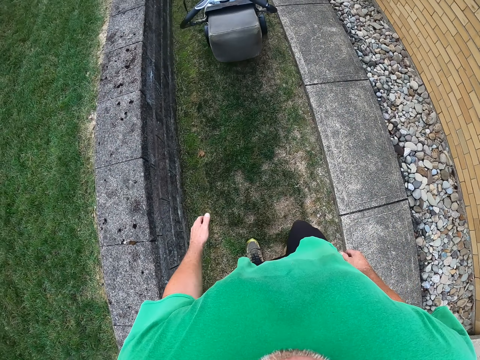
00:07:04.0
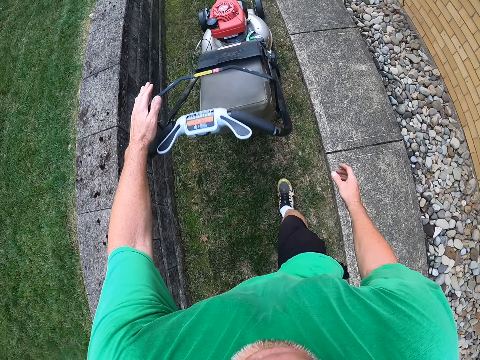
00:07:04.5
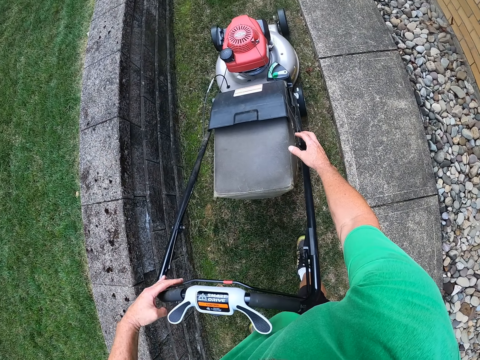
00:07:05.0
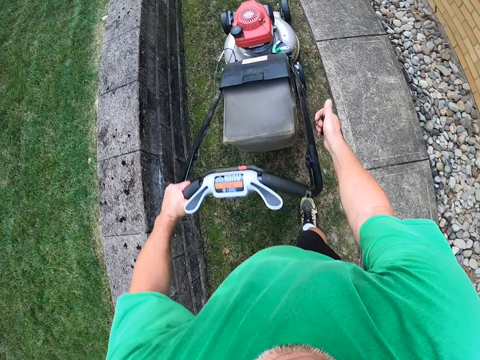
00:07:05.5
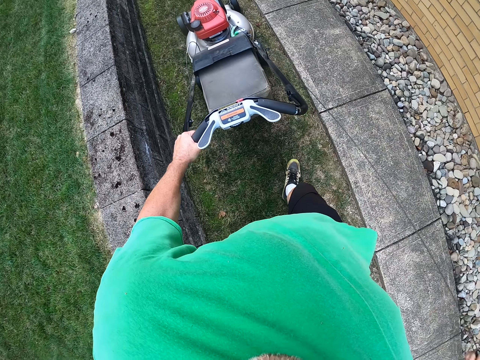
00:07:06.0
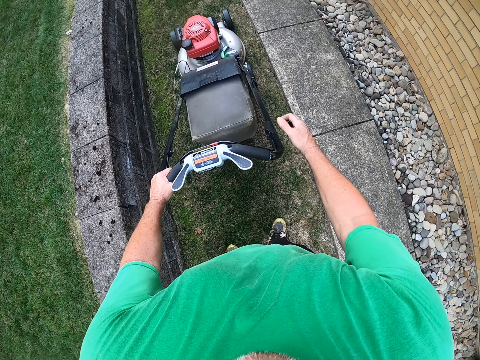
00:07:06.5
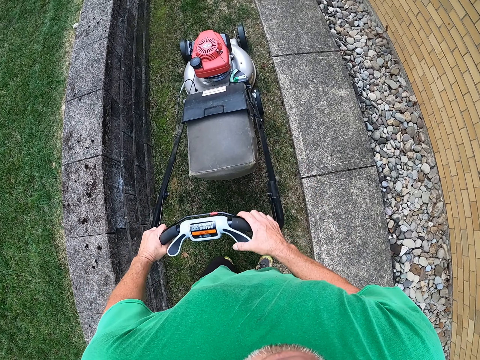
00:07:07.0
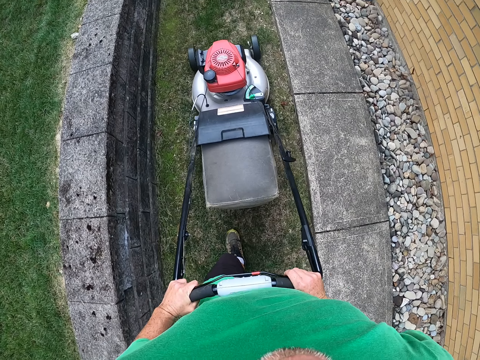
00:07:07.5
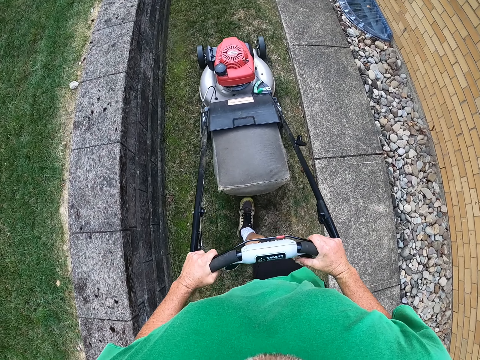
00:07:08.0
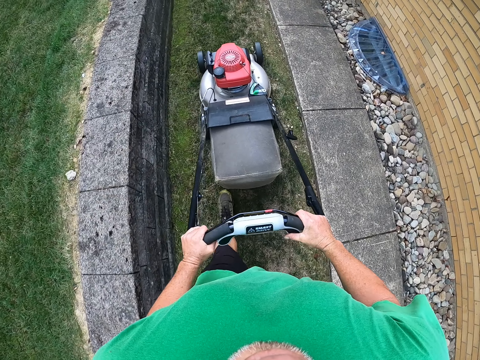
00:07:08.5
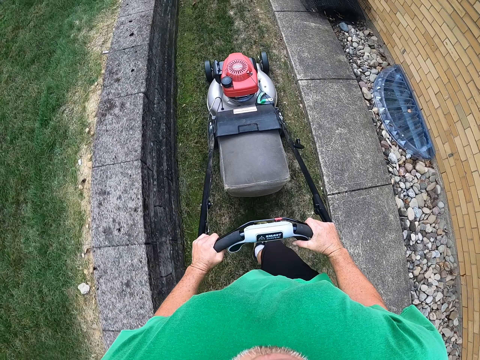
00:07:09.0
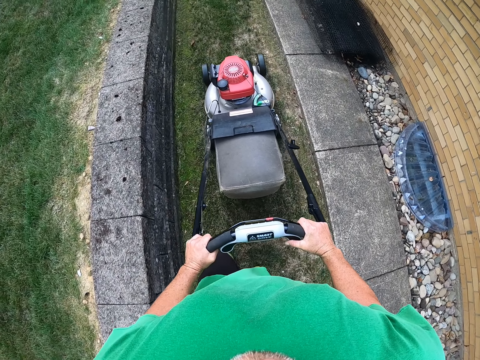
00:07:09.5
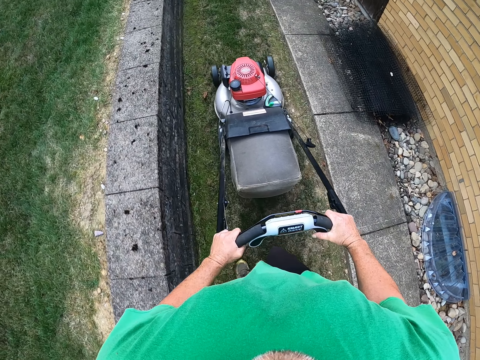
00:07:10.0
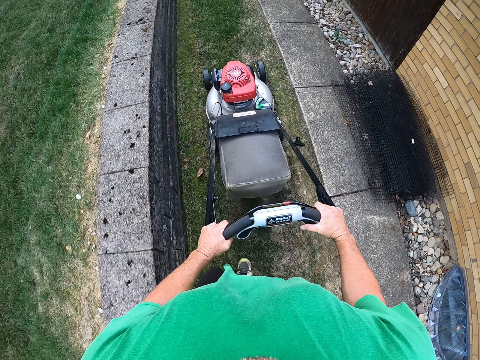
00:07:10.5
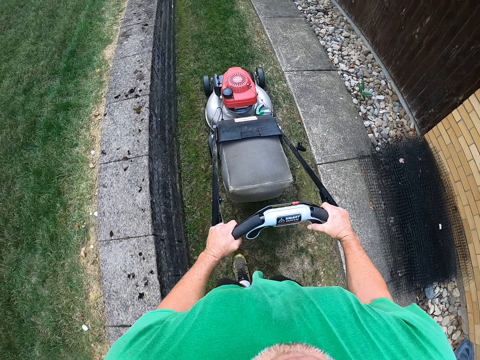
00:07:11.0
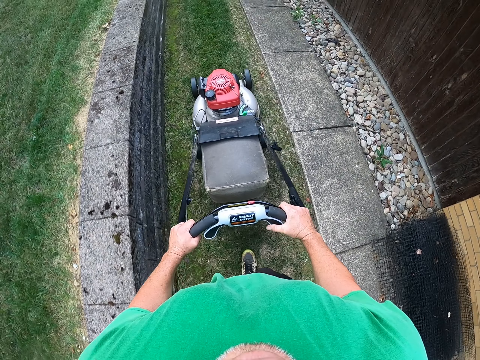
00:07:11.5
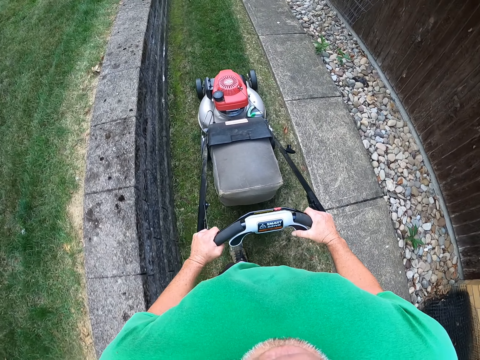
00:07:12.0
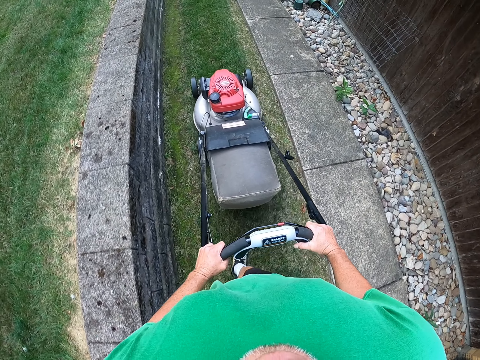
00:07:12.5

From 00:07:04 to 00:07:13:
The camera wearer walks back to the mower. They pull the string on the mower. They move the mower. They push the lawn mower.

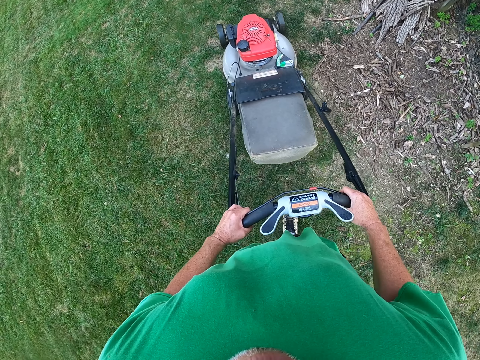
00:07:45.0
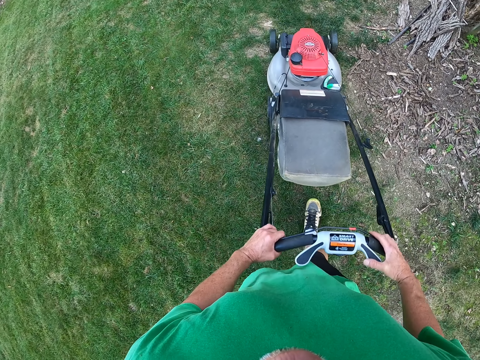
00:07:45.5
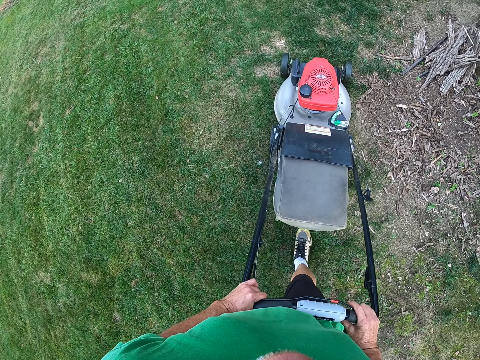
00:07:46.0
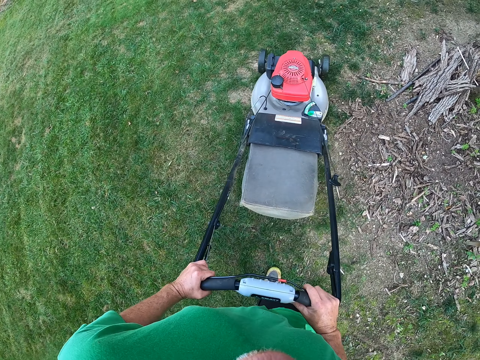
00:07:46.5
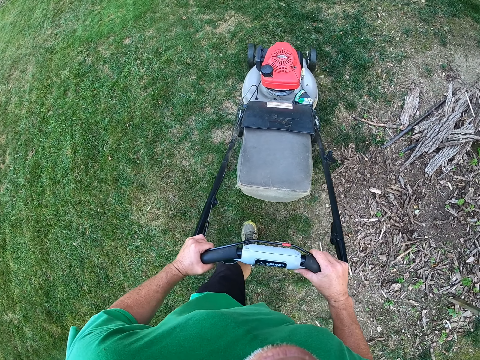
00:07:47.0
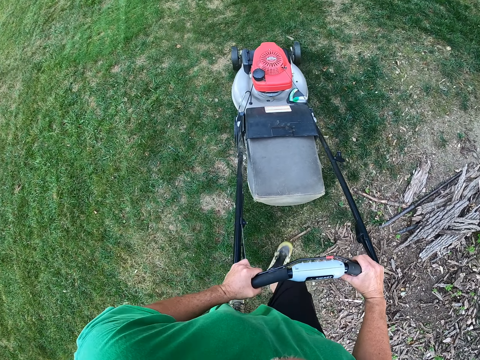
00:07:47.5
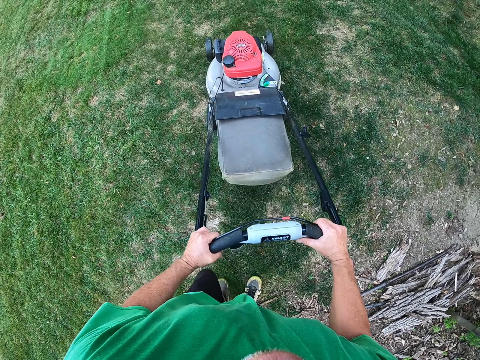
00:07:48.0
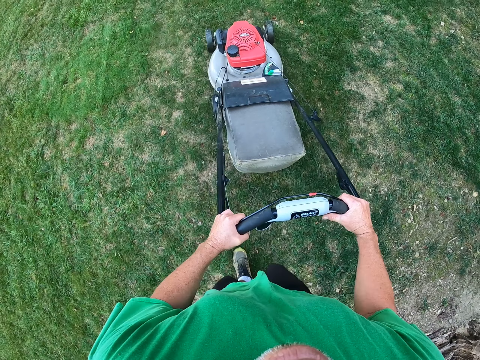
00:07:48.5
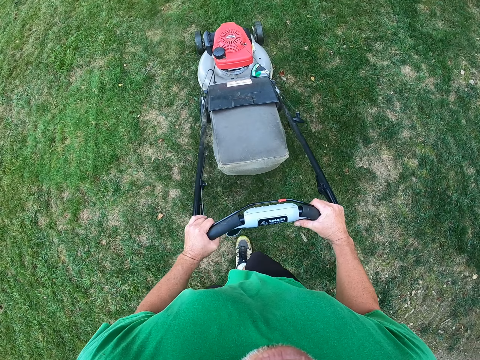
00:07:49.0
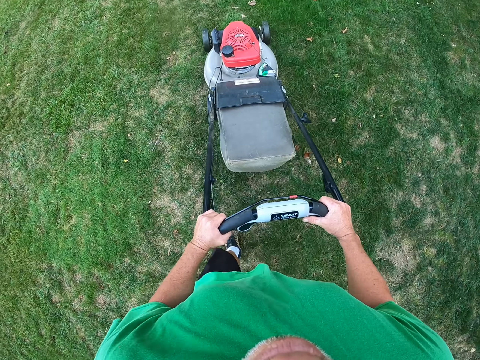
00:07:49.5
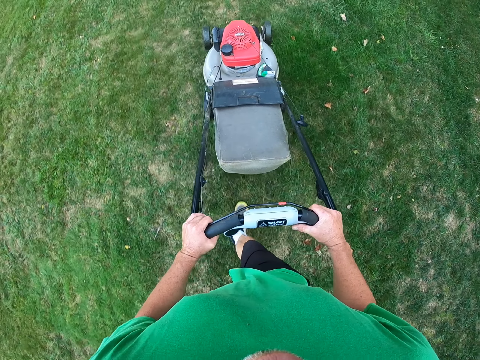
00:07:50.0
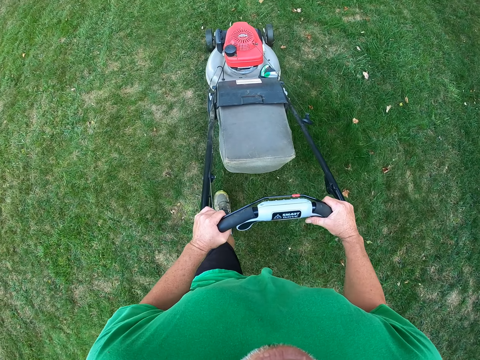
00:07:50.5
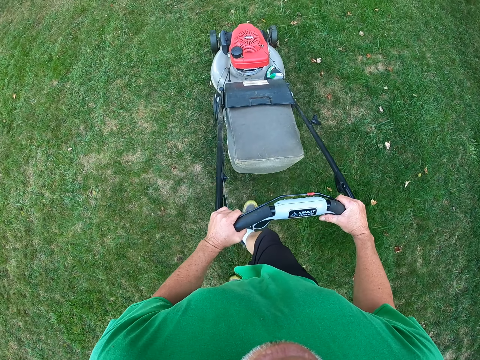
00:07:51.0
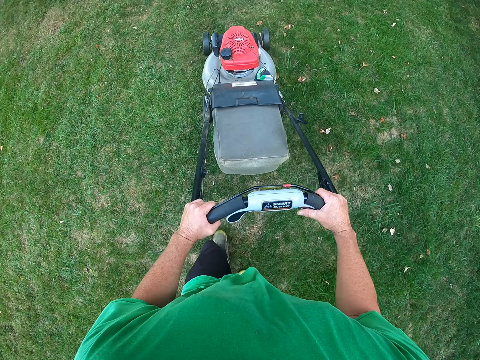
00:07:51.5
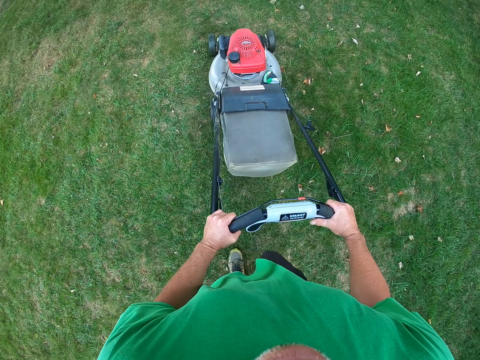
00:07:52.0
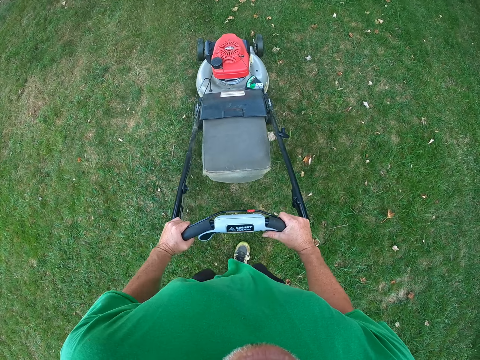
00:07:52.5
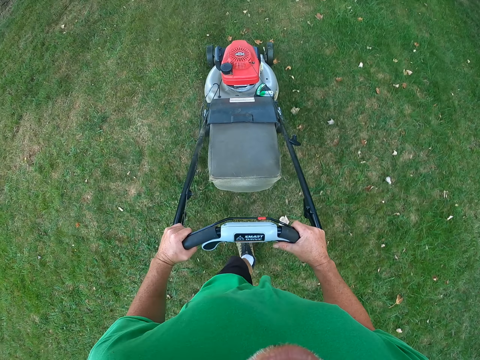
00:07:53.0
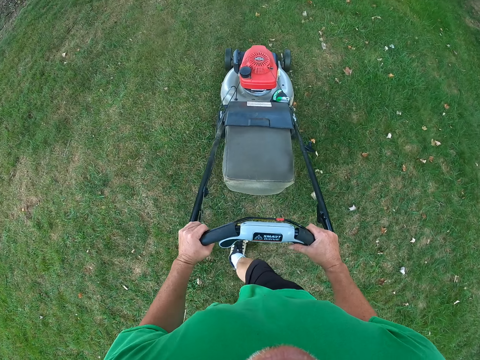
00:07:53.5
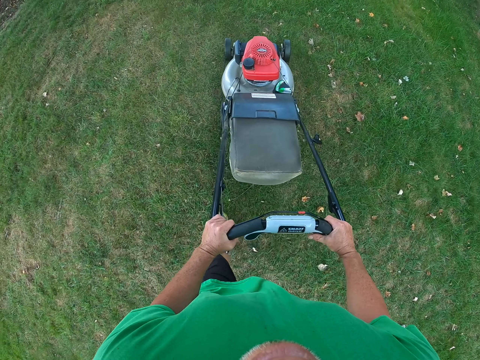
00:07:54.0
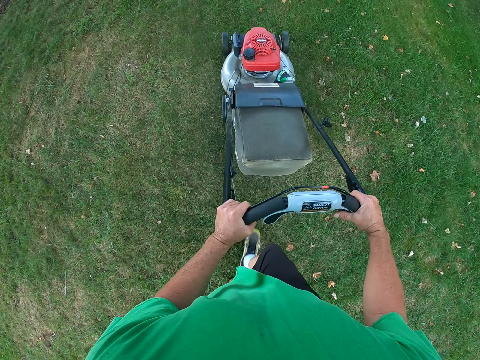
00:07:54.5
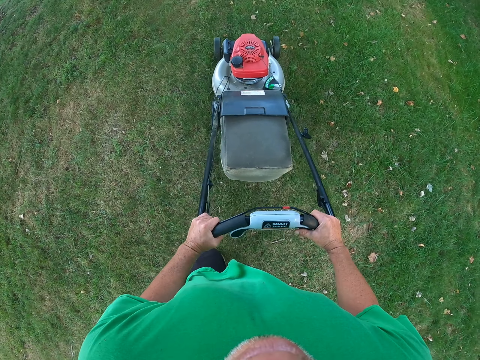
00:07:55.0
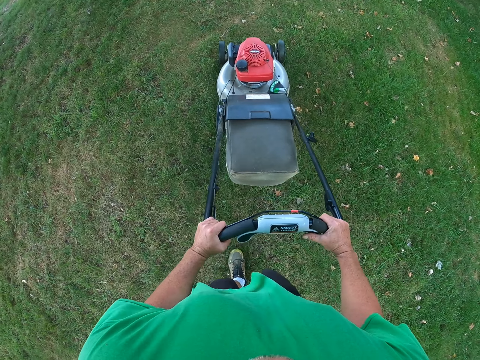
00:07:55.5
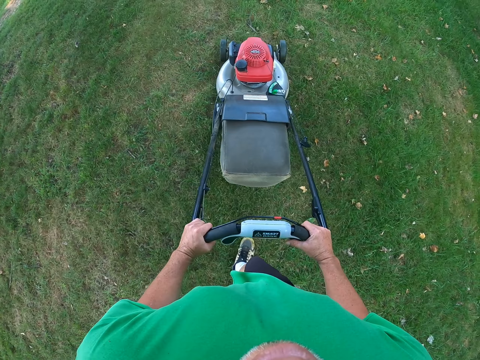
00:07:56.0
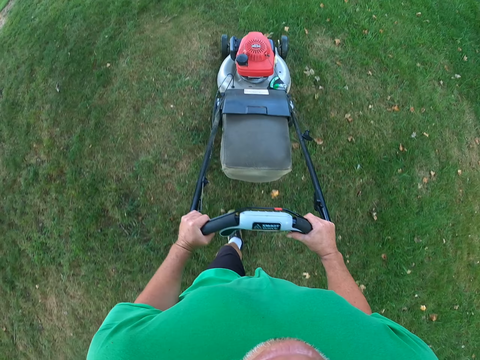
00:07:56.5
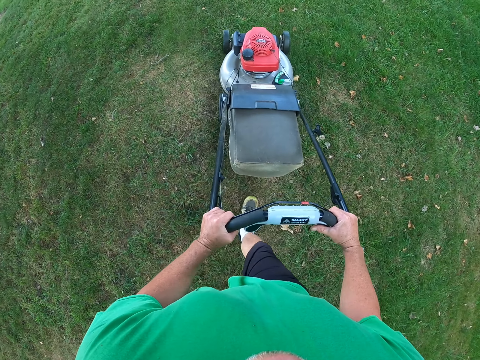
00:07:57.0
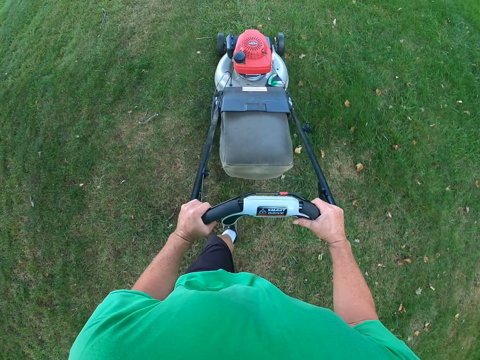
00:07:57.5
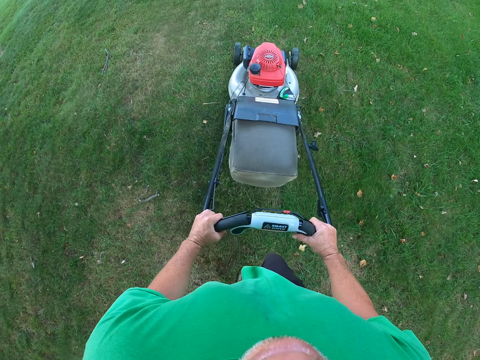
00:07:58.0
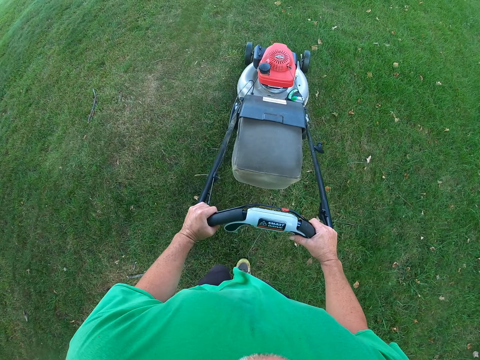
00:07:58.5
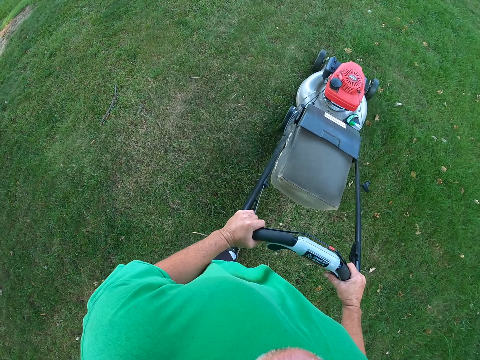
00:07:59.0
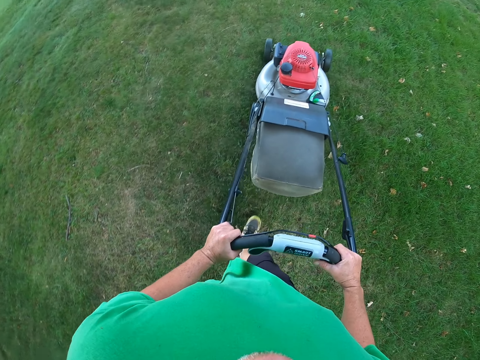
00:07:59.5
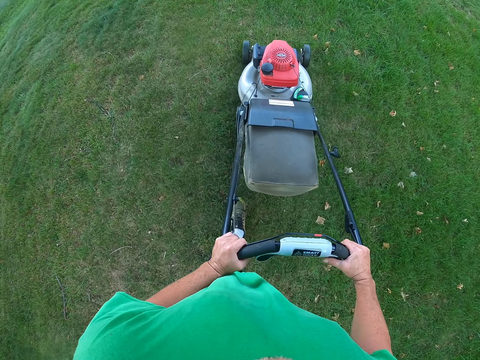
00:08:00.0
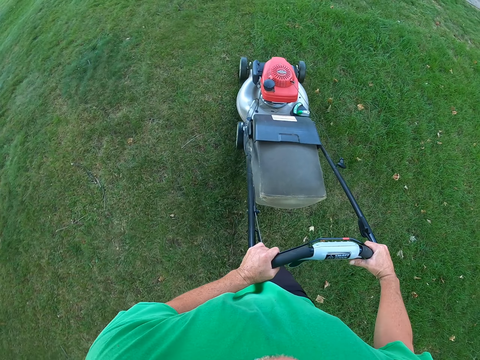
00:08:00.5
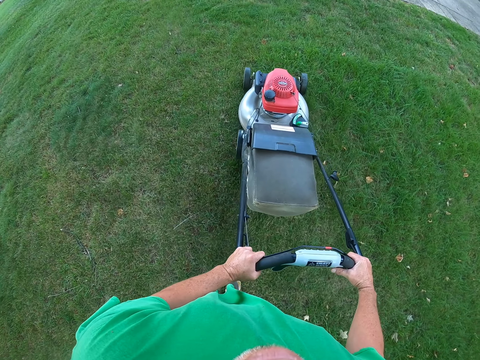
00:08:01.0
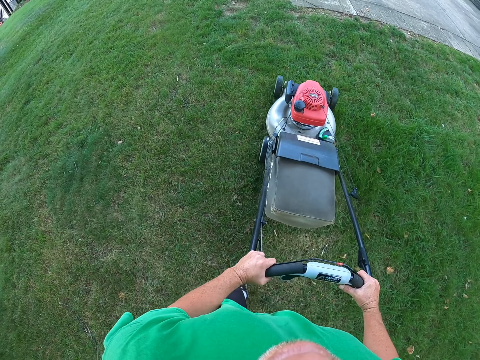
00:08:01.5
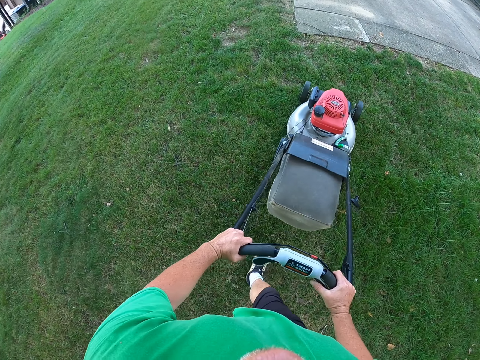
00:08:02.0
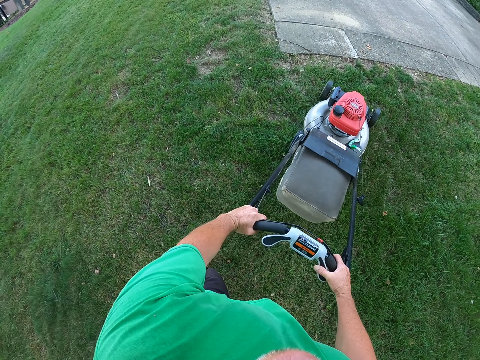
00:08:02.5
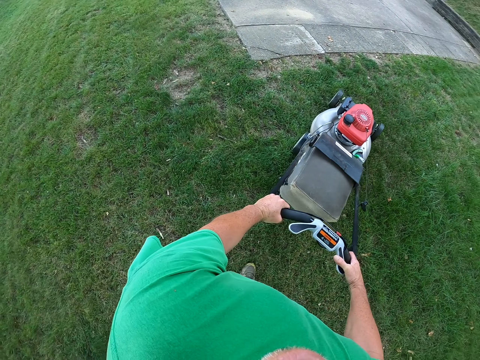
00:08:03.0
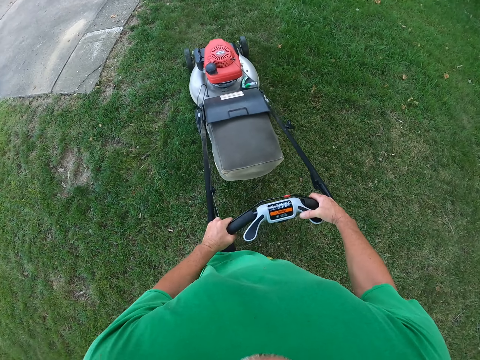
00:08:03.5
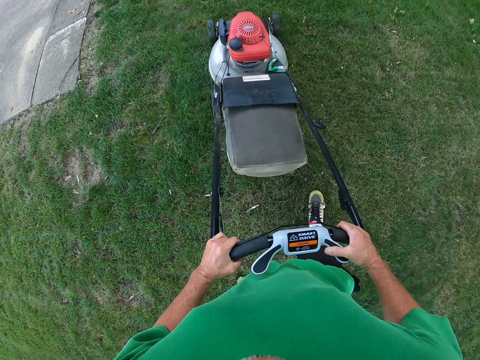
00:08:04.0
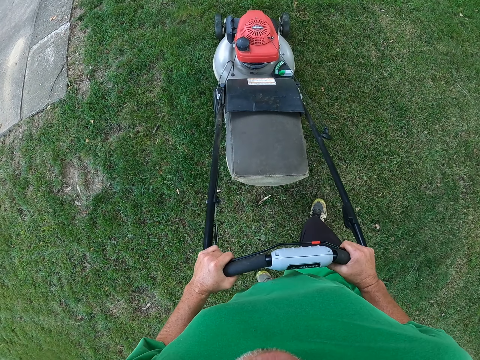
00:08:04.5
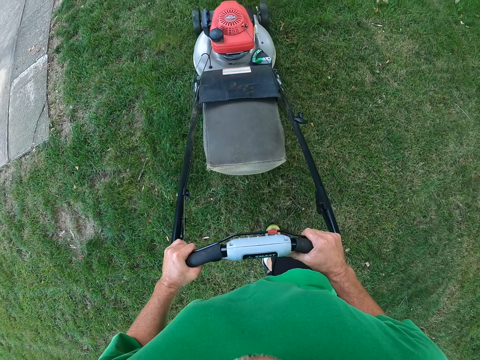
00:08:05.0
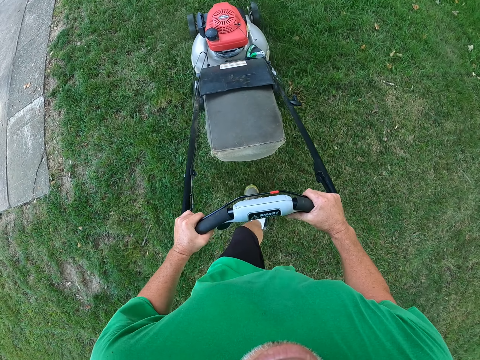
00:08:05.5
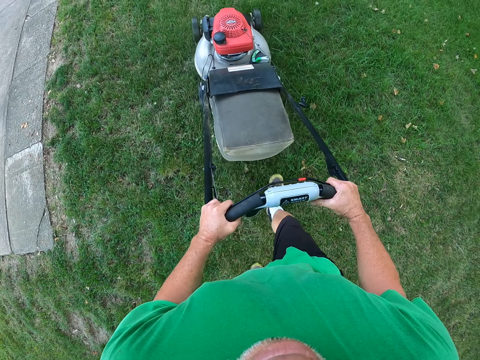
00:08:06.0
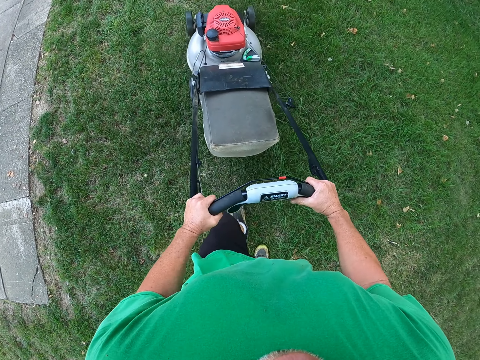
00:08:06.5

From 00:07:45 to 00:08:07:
The camera wearer pushes the lawn mower. They pull the lawn mower. They push the lawn mower.
